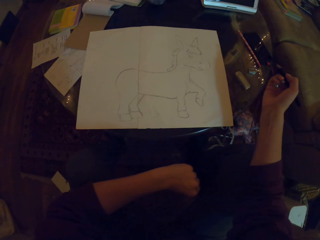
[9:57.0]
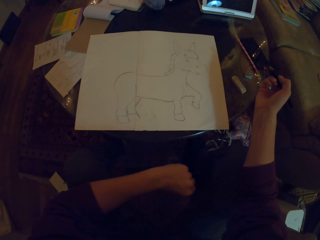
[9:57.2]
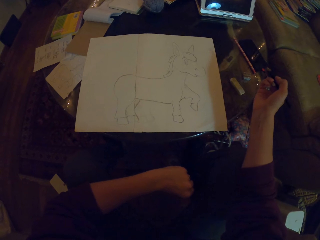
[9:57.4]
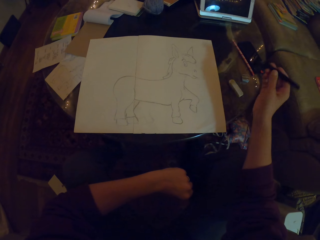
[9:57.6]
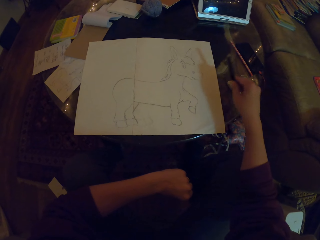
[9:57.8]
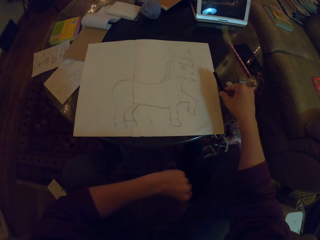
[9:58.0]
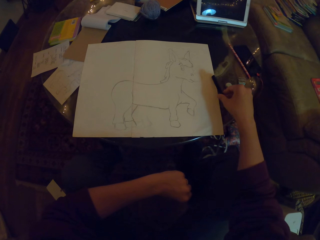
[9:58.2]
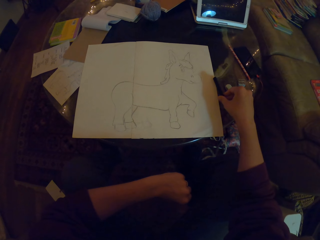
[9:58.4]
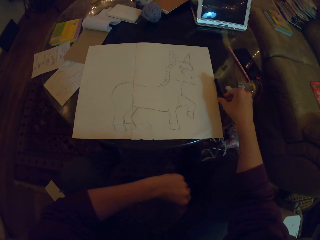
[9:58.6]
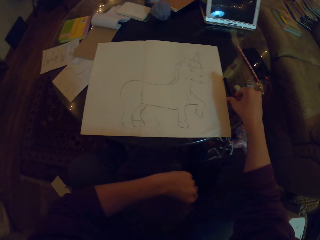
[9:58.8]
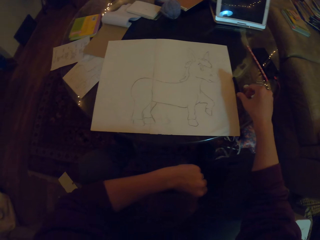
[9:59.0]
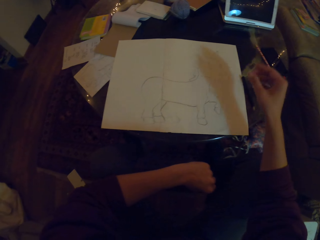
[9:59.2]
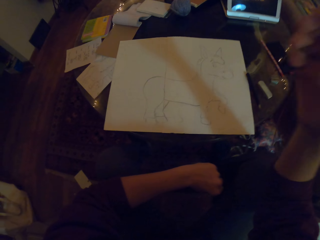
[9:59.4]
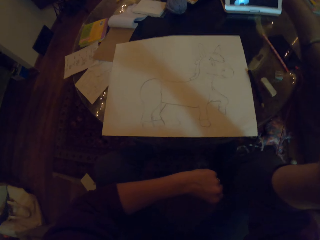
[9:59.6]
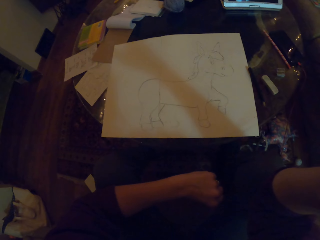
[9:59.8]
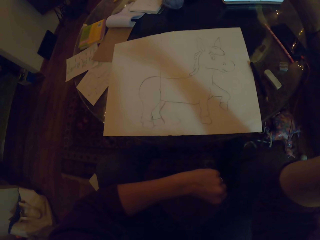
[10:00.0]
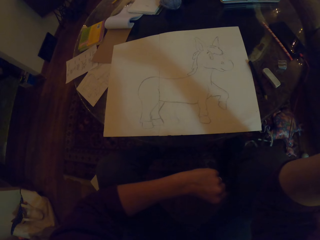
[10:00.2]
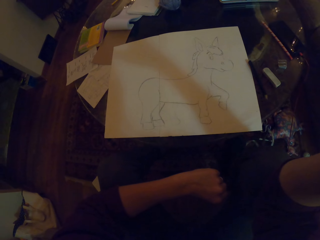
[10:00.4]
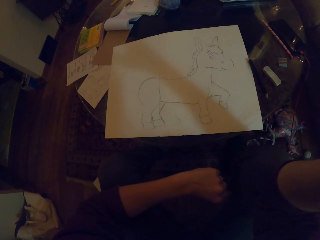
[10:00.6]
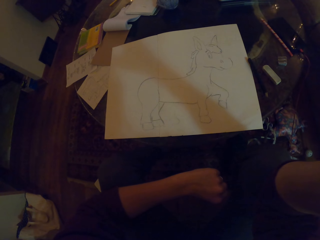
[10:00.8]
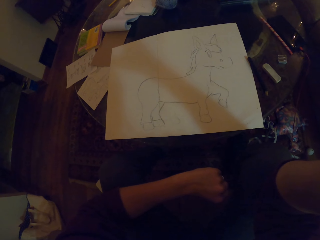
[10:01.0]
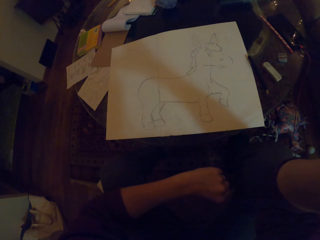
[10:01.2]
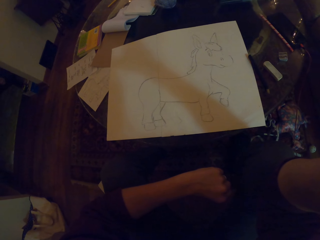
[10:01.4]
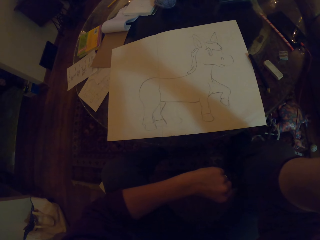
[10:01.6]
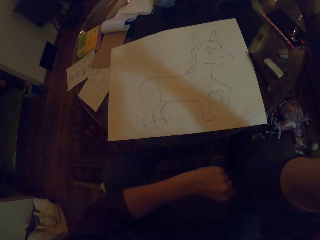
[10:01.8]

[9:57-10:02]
The camera wearer puts the pen on the table. They fix the camera.
